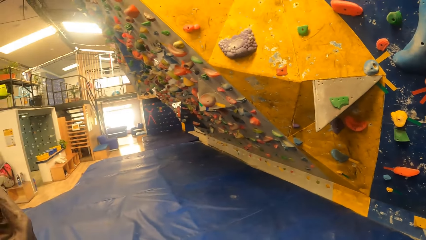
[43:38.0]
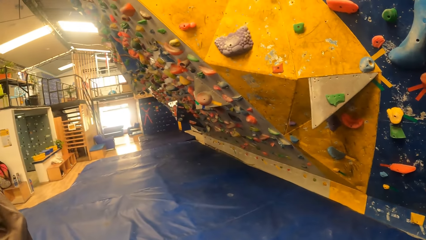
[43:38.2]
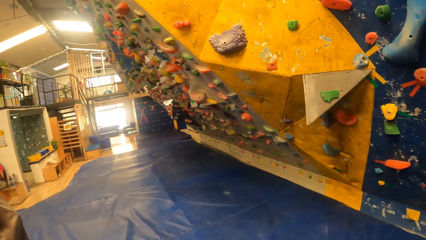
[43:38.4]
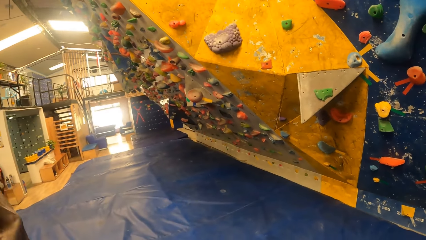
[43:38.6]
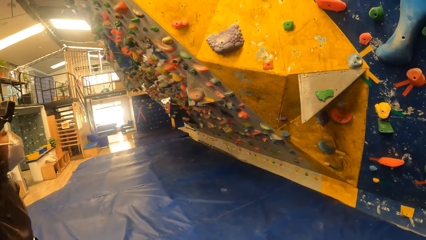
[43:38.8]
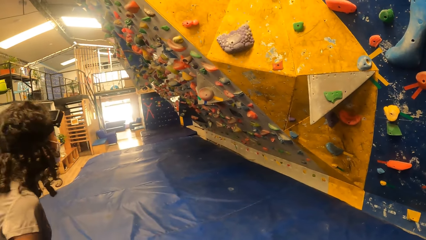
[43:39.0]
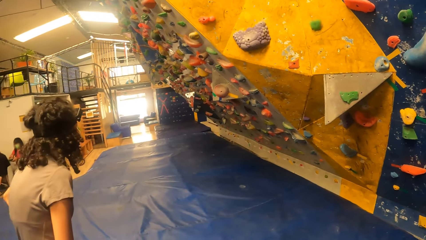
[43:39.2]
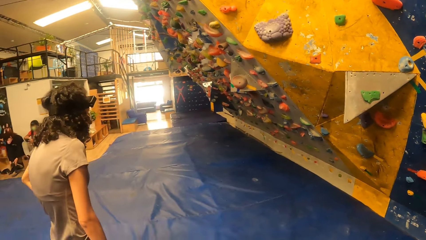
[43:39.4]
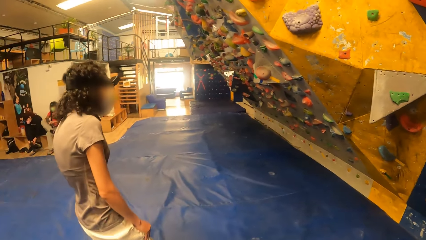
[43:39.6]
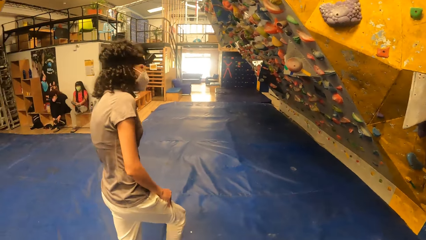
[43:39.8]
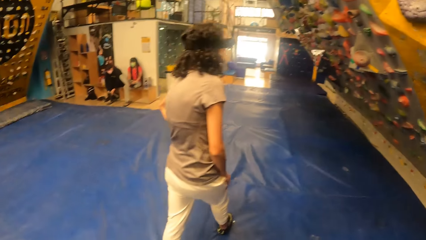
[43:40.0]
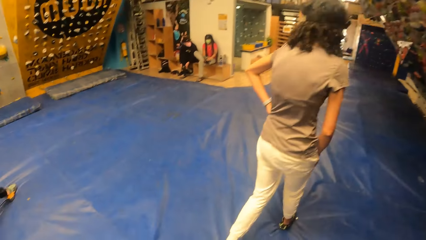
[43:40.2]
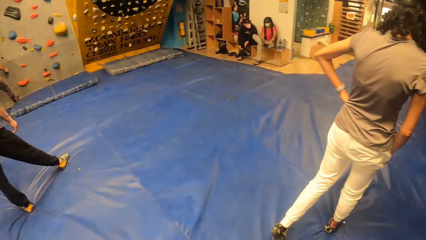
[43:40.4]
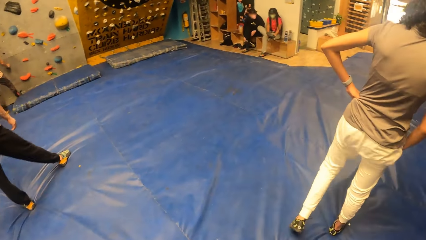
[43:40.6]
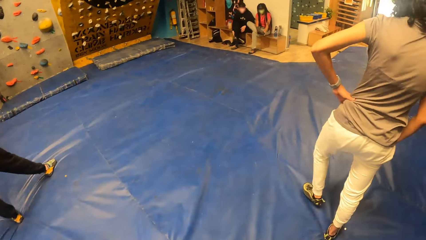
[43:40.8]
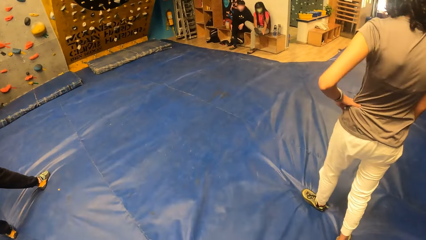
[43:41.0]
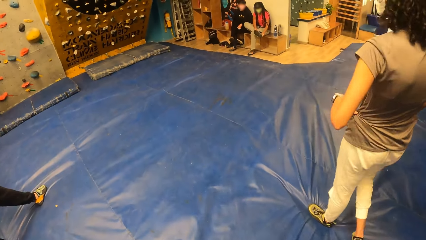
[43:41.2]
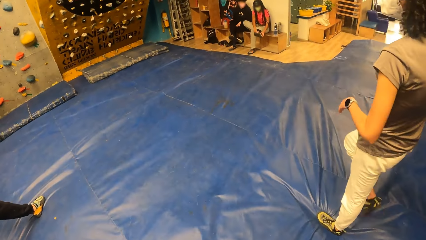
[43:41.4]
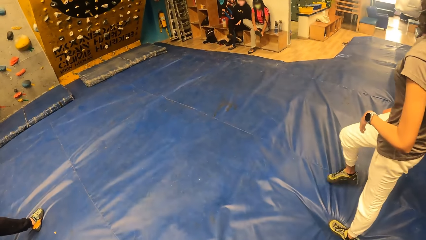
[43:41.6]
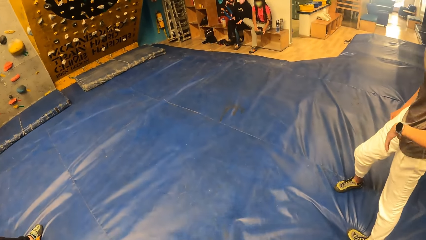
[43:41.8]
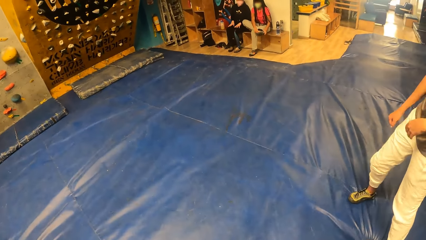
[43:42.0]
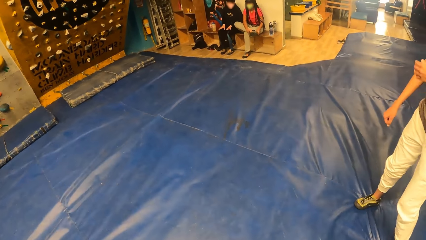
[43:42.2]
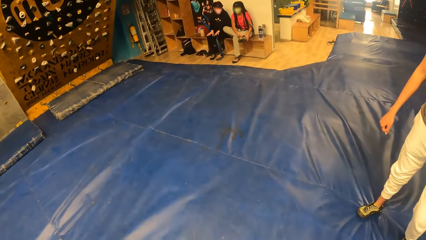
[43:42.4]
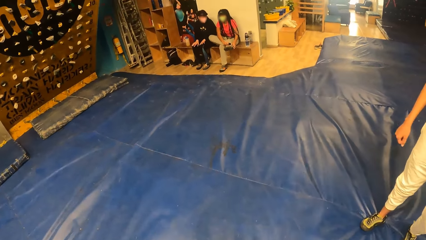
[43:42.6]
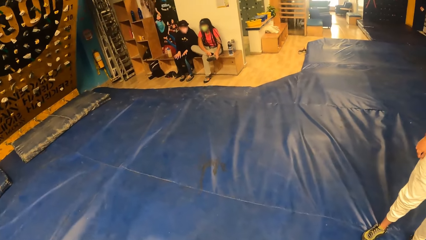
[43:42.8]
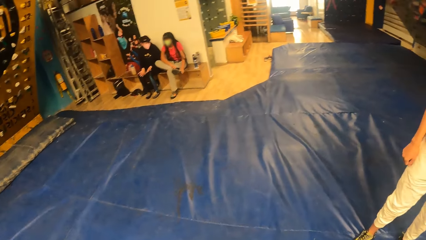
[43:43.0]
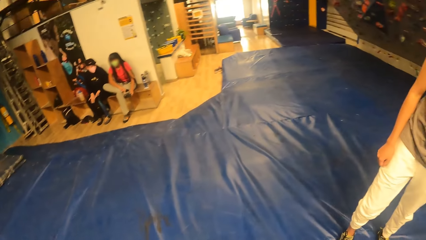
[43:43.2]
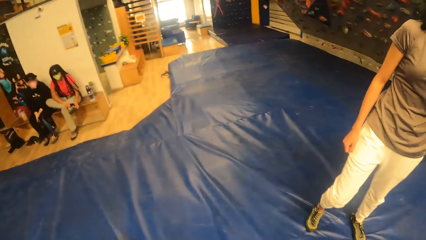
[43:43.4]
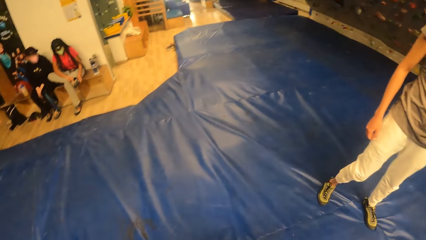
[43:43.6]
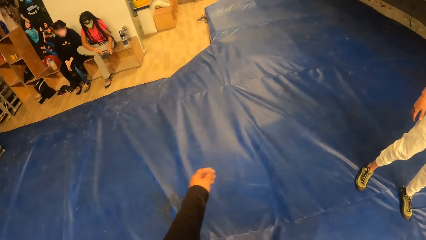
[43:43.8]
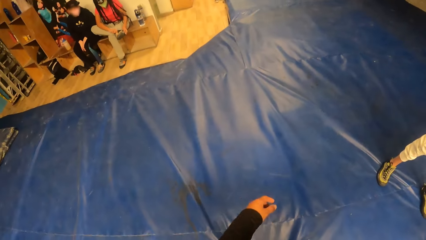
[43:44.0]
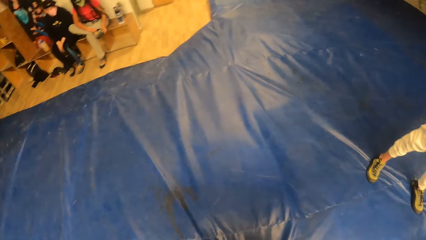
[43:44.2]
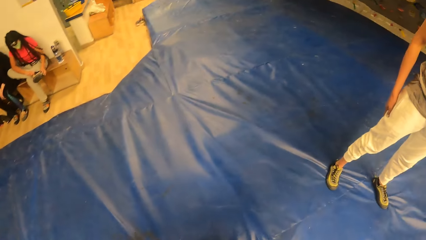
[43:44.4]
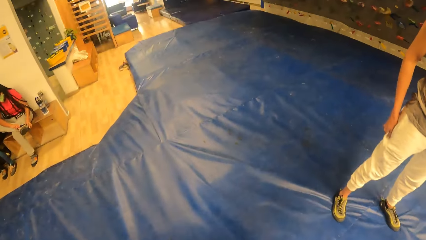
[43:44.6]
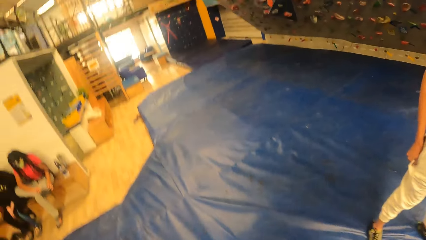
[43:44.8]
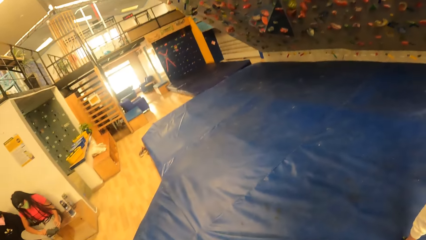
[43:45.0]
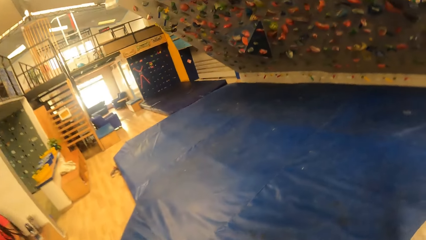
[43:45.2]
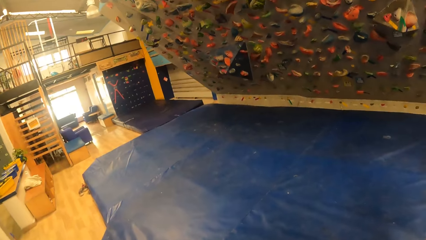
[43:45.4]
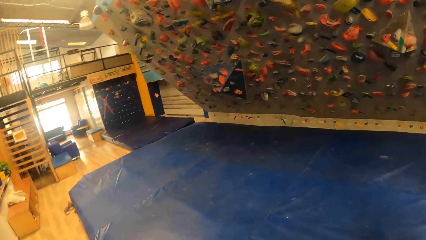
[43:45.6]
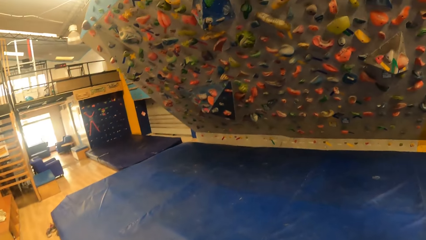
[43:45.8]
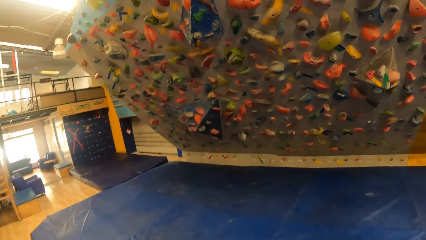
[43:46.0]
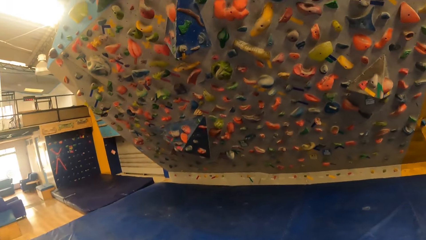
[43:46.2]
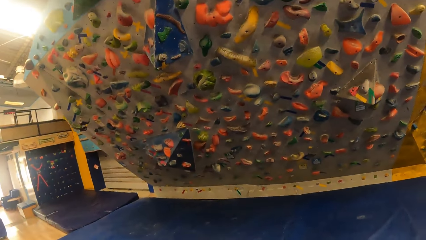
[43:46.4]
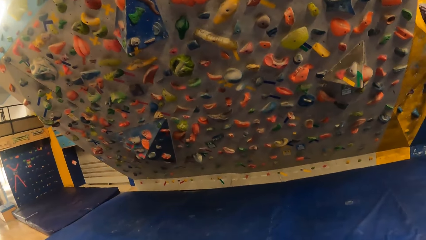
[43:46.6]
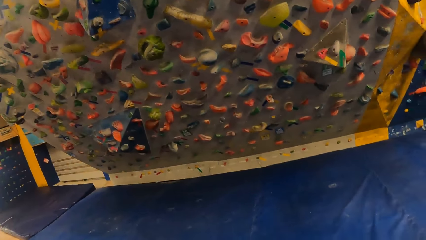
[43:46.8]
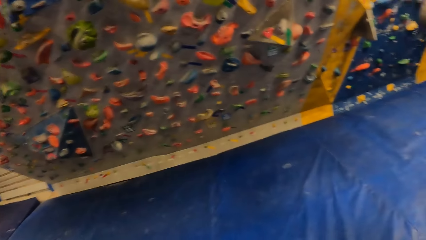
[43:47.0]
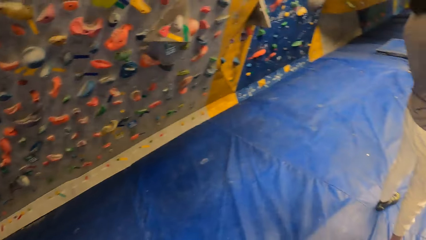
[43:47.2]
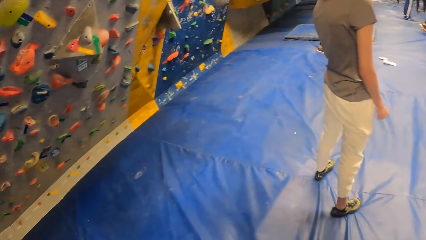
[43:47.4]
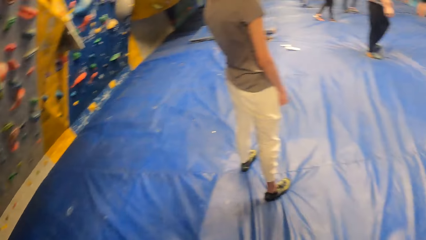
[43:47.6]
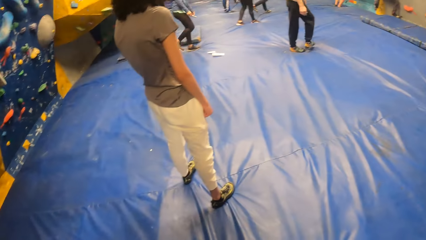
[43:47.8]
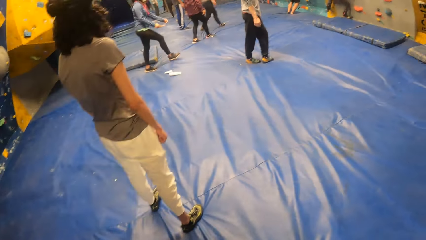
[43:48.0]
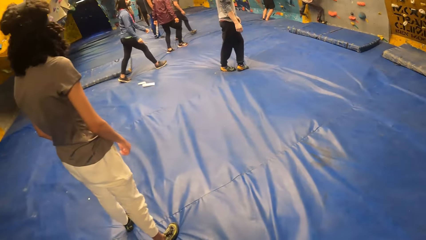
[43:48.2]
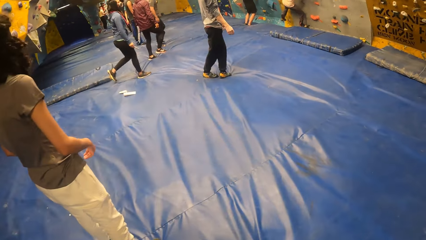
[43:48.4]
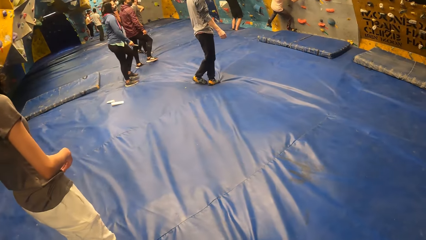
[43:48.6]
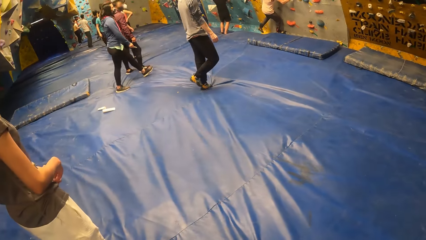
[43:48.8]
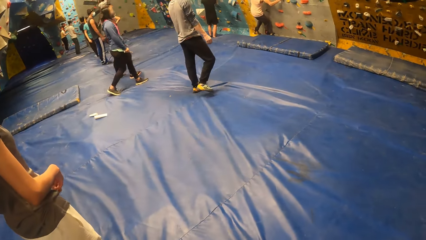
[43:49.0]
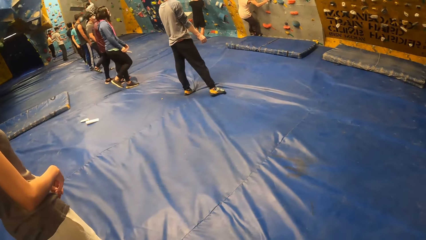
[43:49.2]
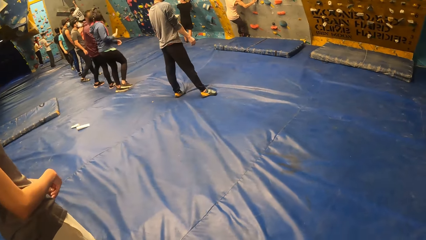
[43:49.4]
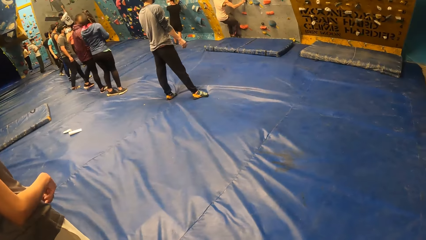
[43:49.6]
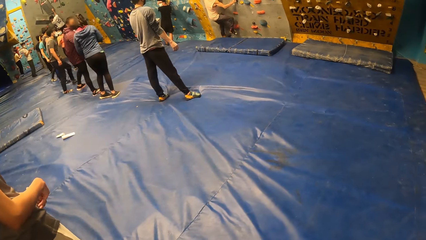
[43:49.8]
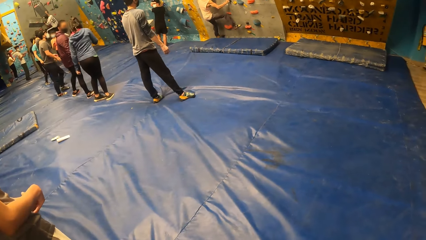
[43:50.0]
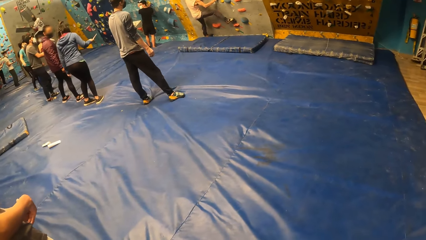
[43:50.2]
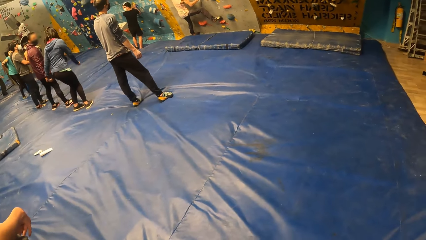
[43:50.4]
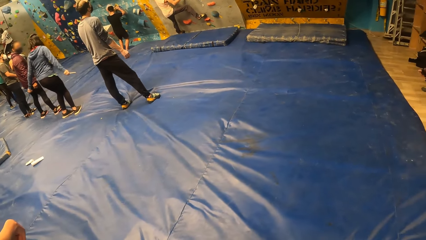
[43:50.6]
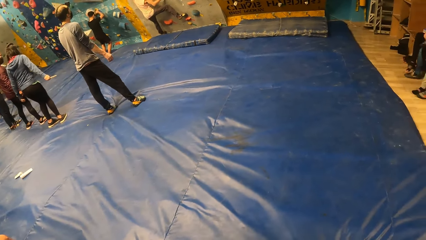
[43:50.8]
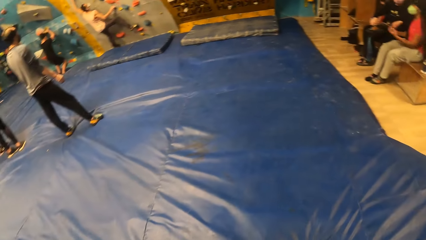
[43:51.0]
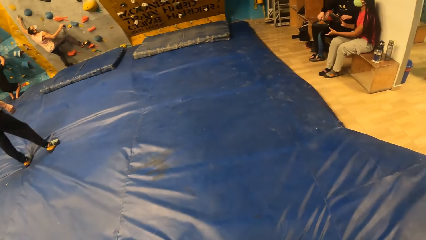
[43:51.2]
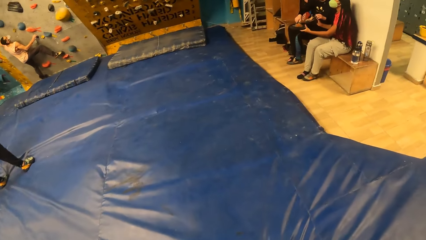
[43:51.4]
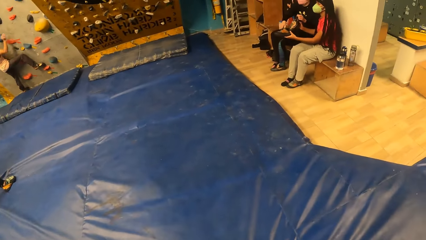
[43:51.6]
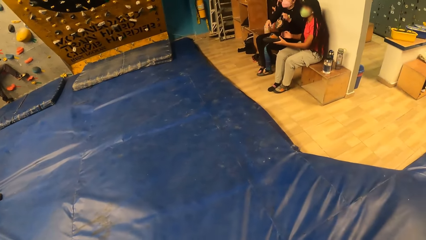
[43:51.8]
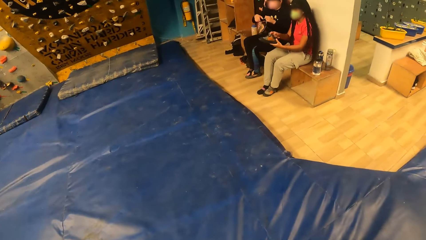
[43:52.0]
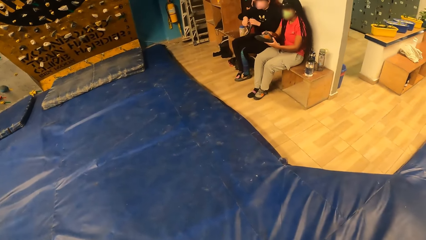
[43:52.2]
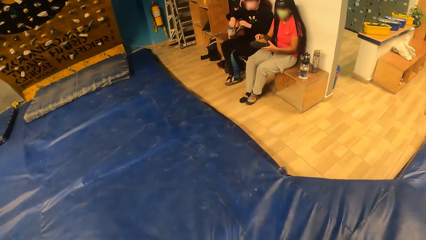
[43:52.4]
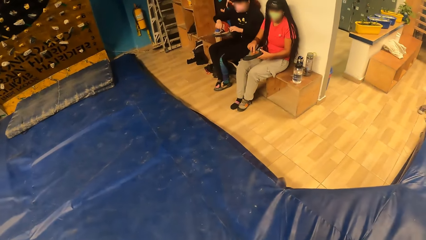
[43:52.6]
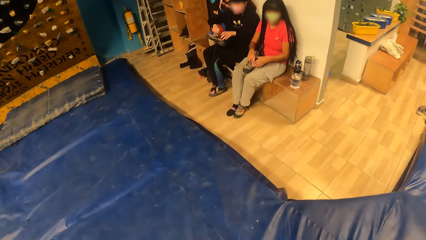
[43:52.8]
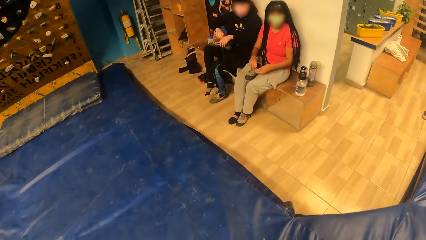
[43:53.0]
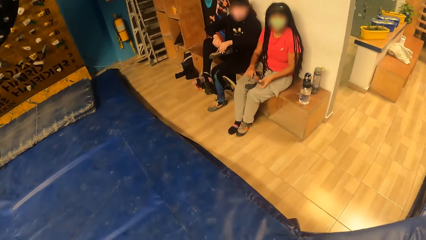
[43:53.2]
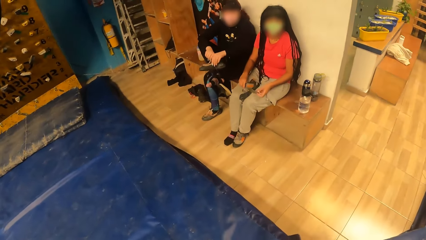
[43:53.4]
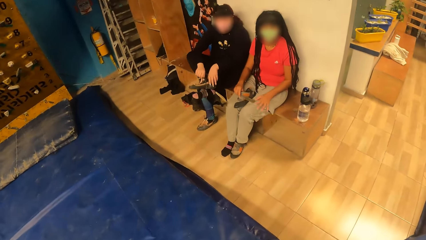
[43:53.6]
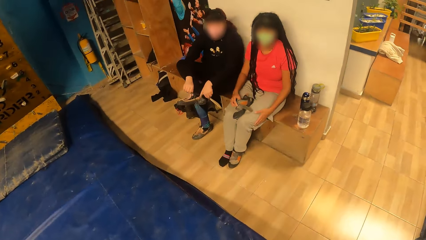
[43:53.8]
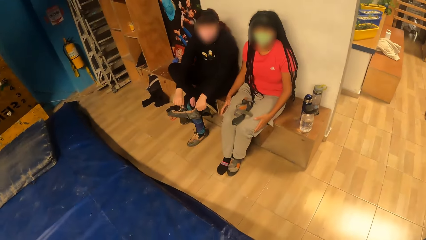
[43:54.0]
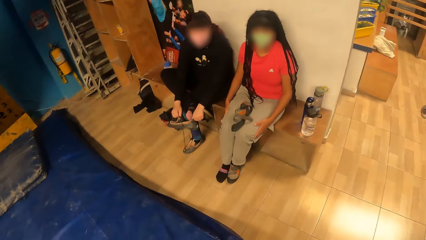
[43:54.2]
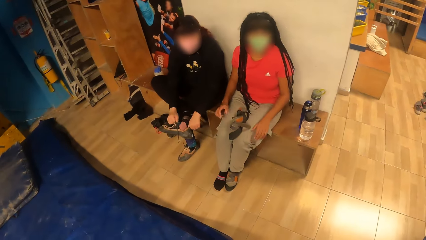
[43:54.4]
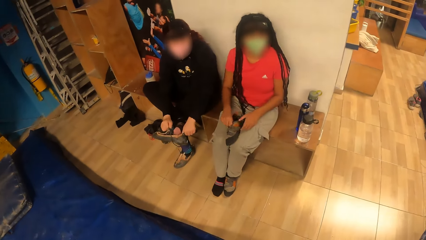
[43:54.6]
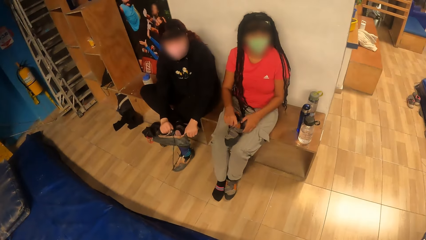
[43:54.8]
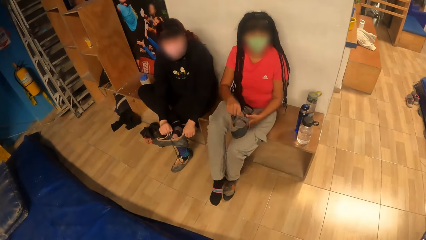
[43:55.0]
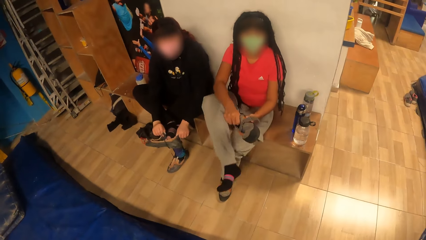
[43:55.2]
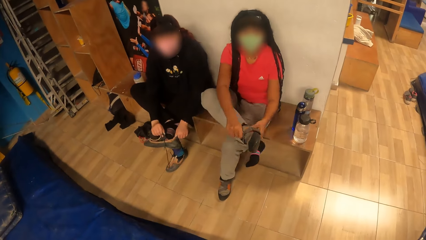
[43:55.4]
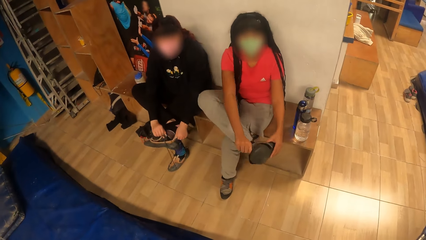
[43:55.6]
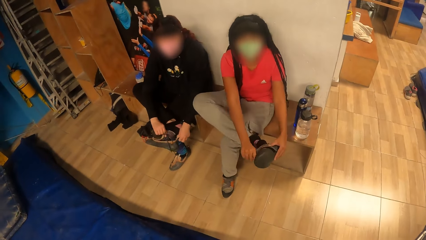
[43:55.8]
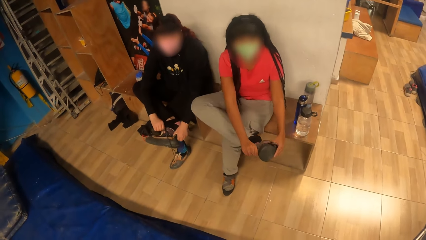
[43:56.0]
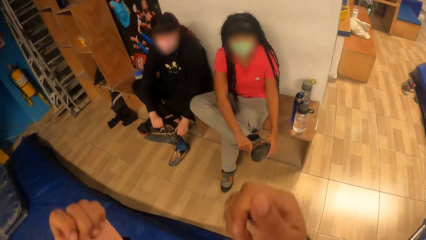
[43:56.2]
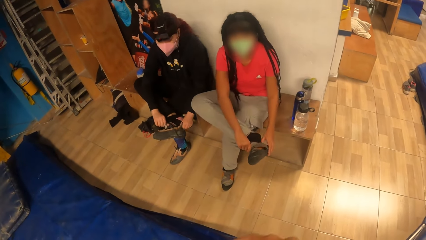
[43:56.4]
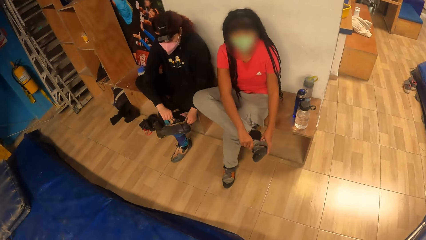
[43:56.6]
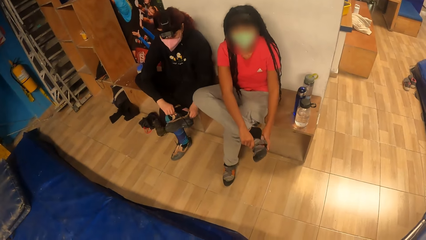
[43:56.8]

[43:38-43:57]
The camera wearer walks around the room.
